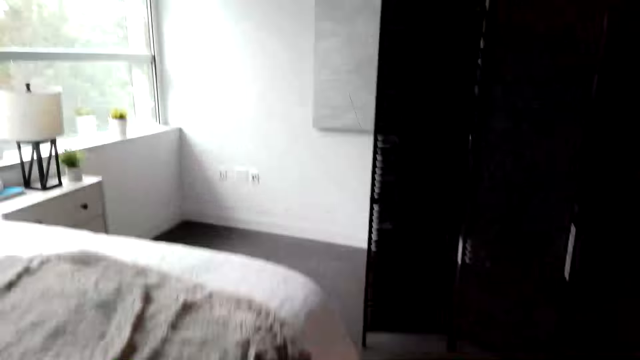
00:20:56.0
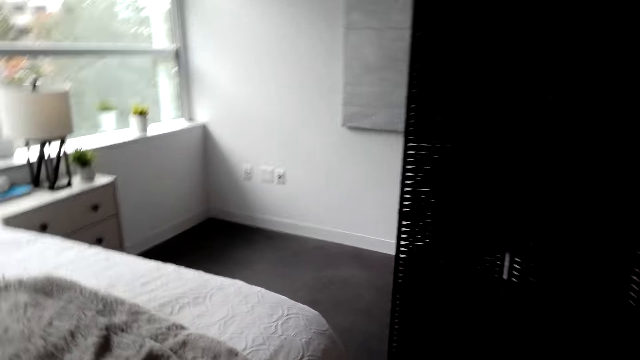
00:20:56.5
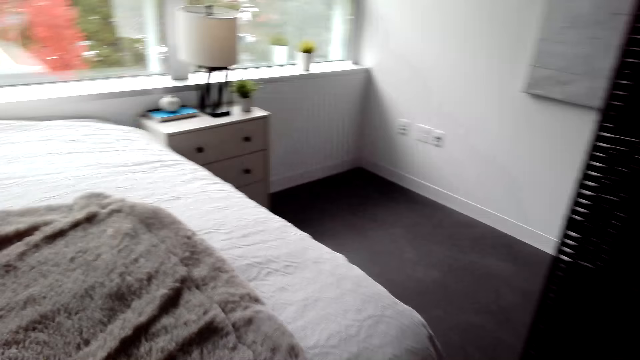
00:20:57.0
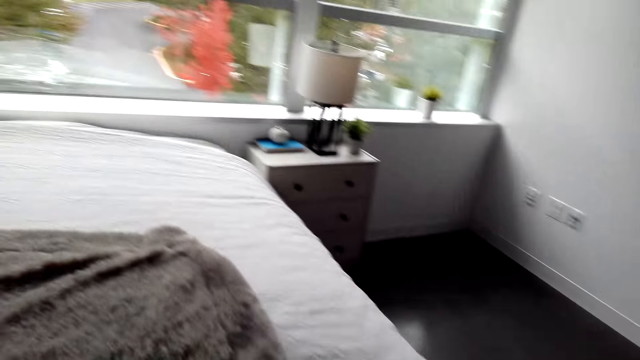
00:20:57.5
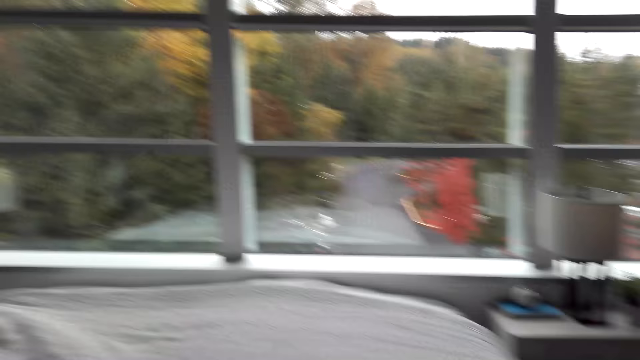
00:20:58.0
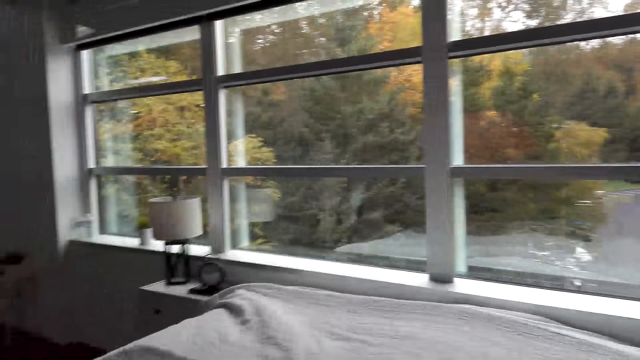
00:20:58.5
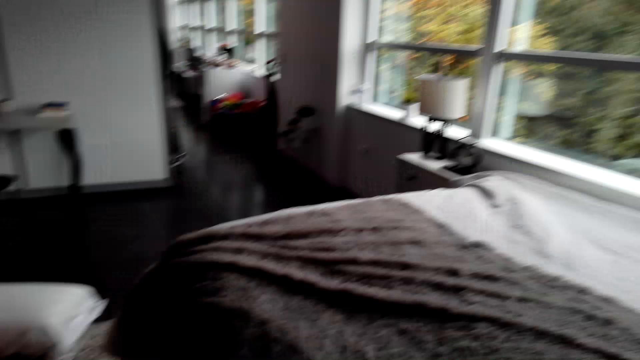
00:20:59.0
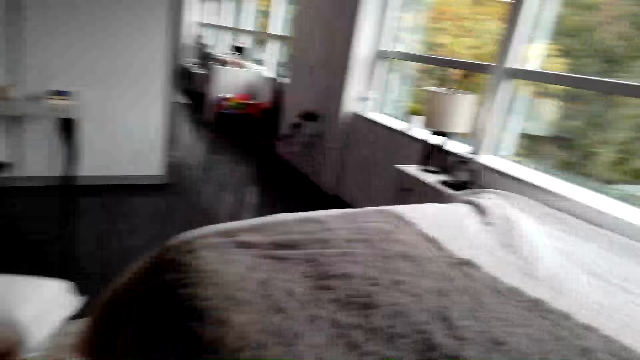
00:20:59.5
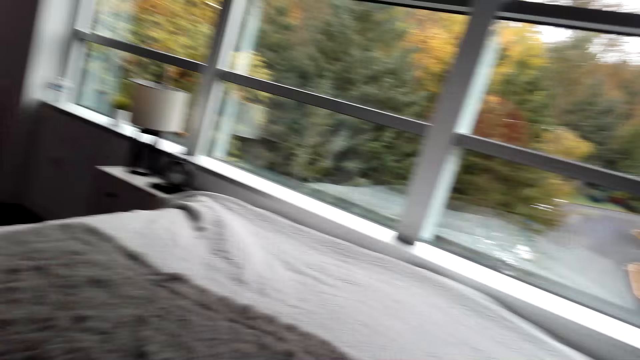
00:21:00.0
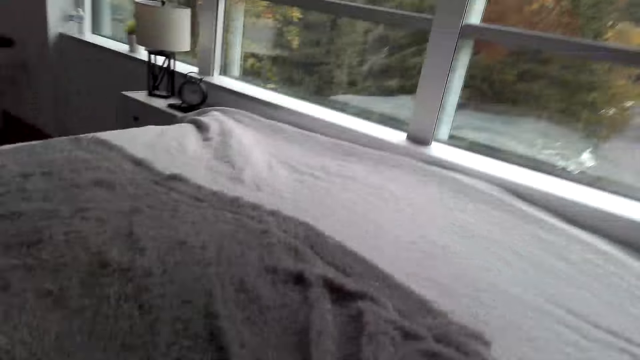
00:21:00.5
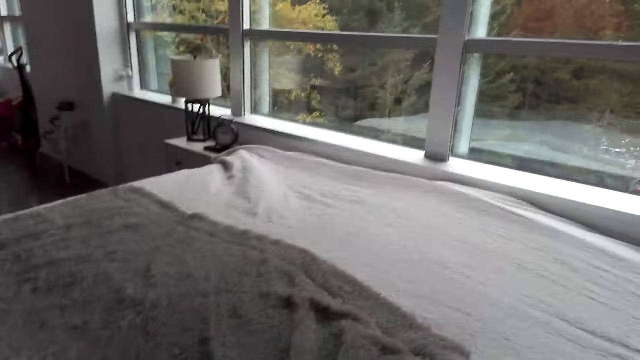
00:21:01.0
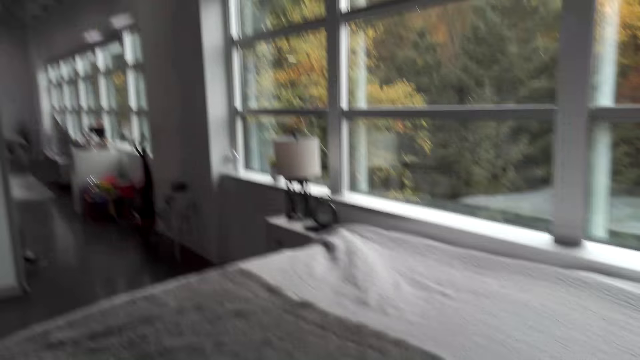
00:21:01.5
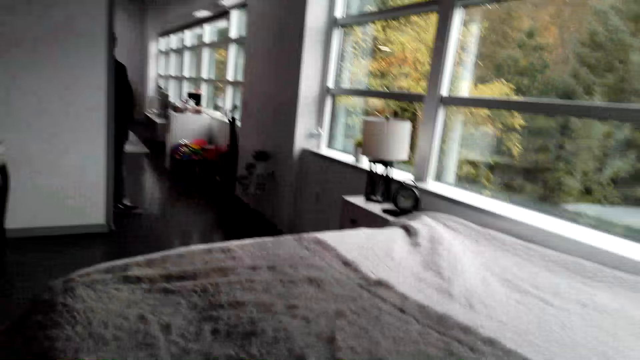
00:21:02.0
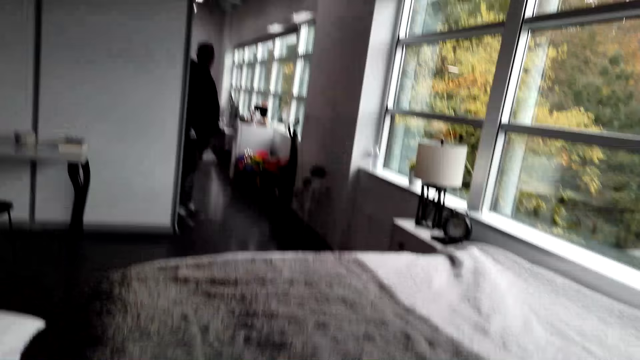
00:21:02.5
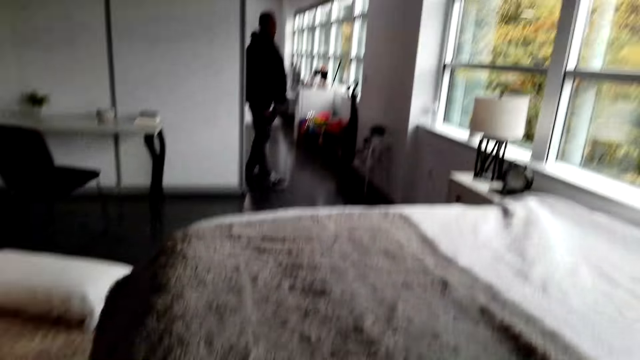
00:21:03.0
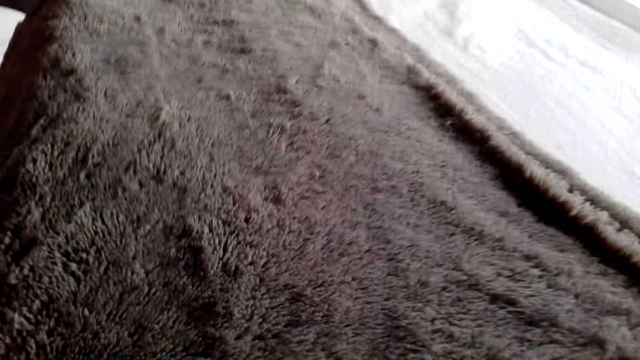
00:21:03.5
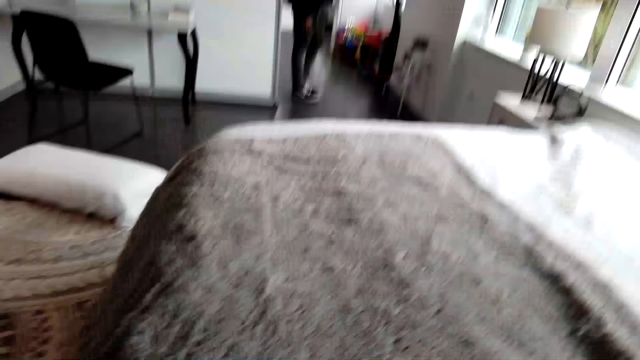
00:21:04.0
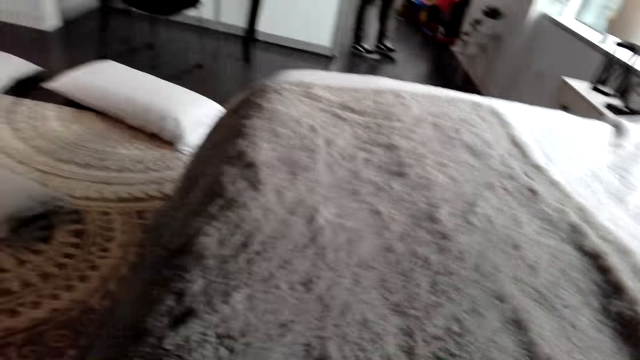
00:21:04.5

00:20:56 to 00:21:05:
The camera wearer walks to the other side of the bed. They straighten a blanket.

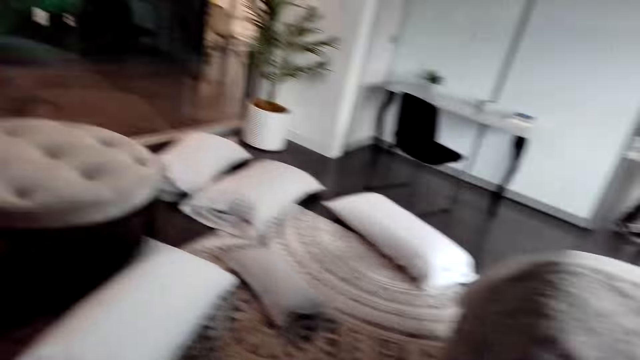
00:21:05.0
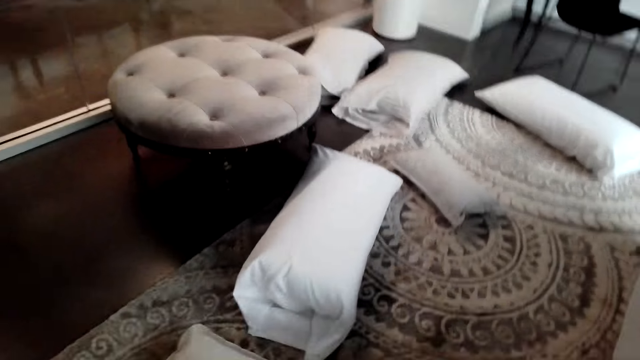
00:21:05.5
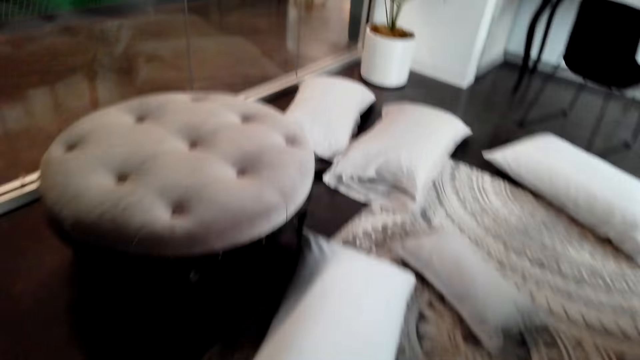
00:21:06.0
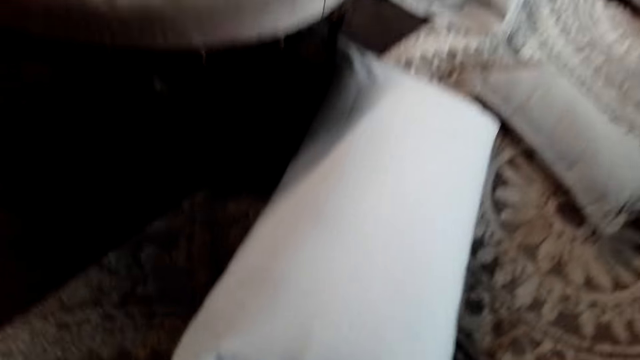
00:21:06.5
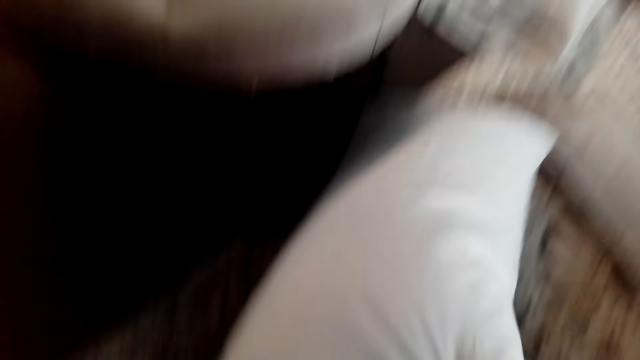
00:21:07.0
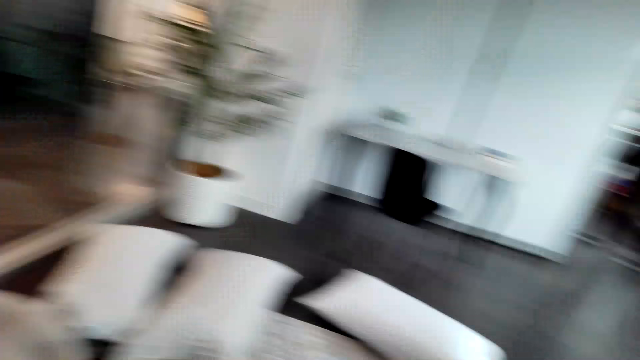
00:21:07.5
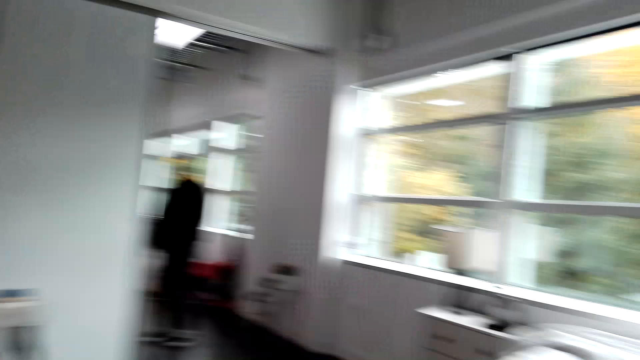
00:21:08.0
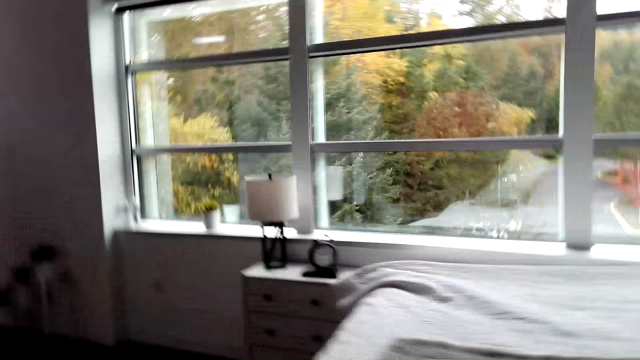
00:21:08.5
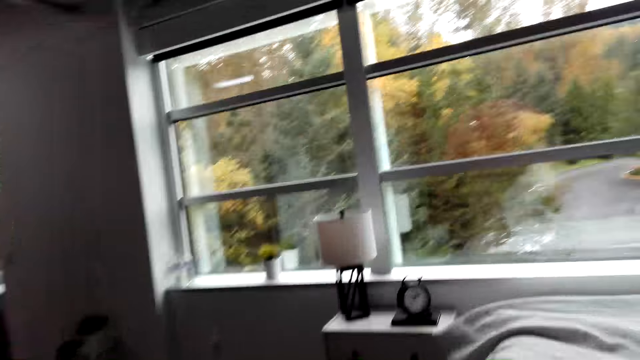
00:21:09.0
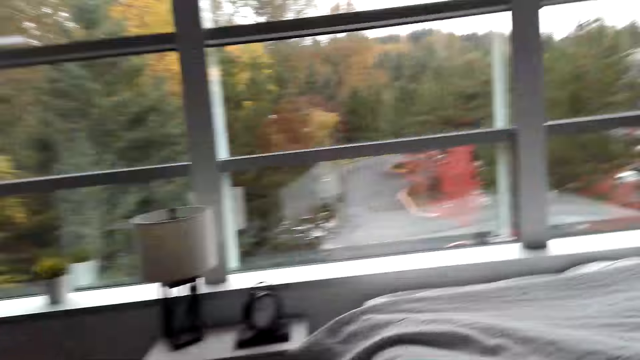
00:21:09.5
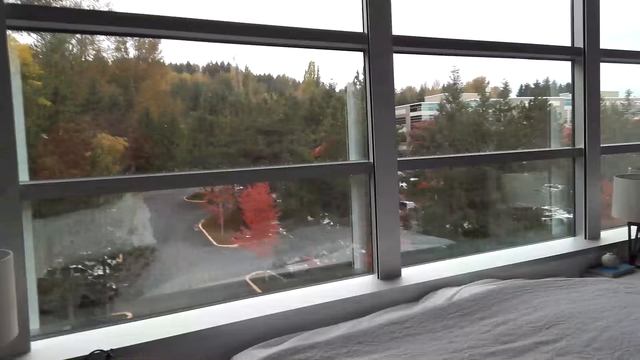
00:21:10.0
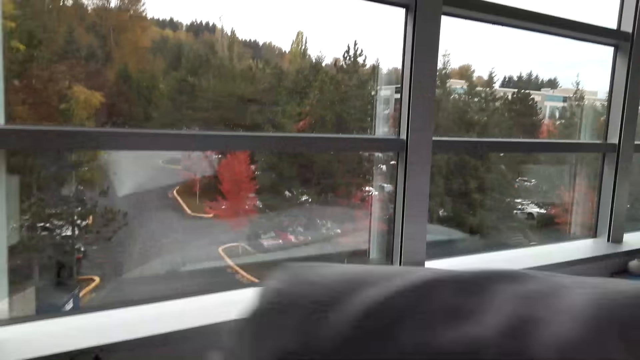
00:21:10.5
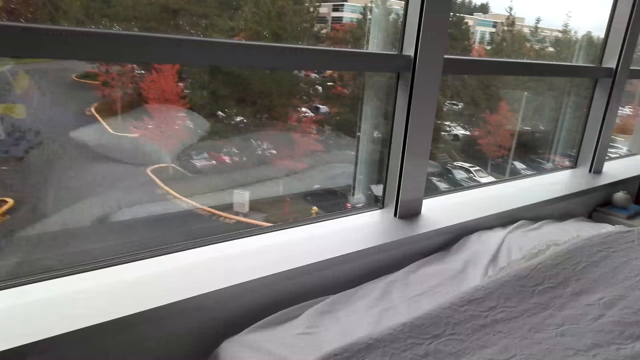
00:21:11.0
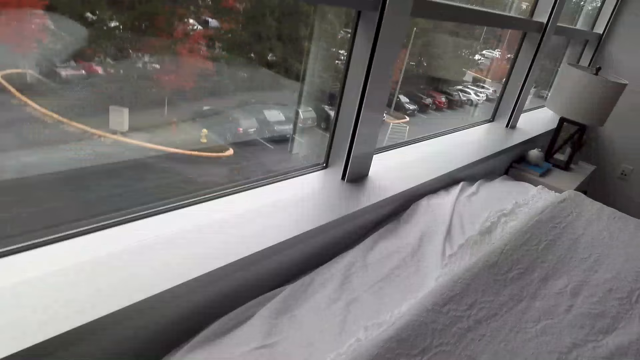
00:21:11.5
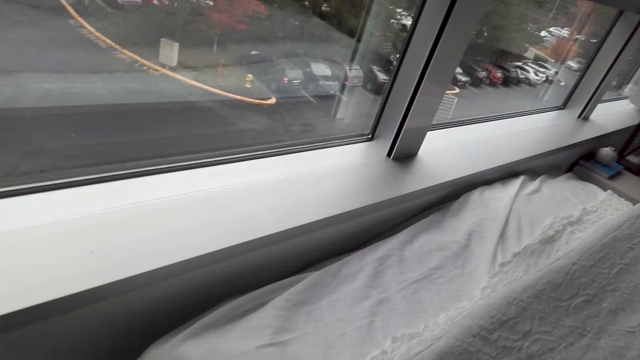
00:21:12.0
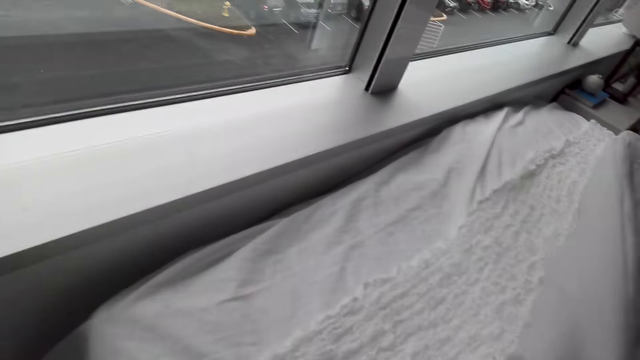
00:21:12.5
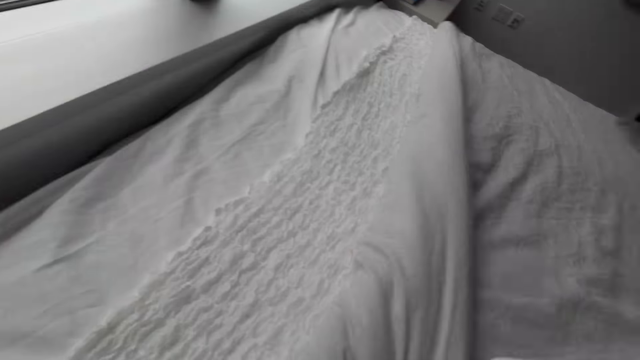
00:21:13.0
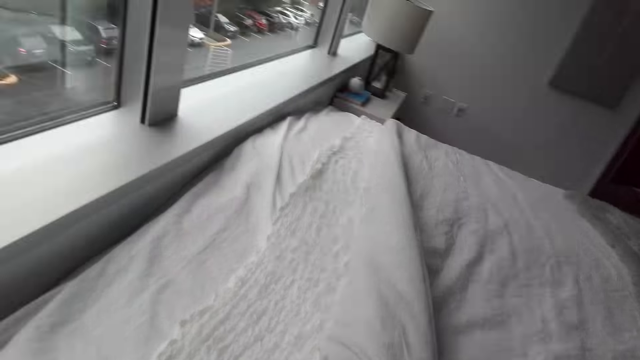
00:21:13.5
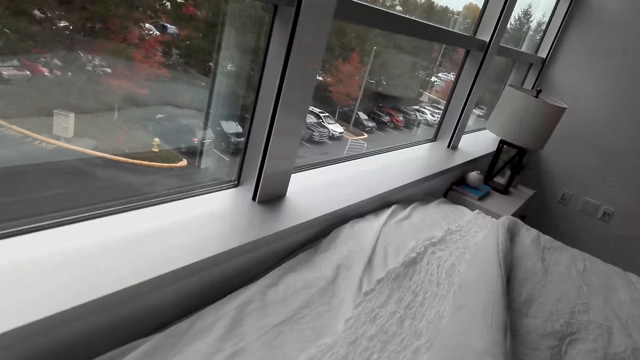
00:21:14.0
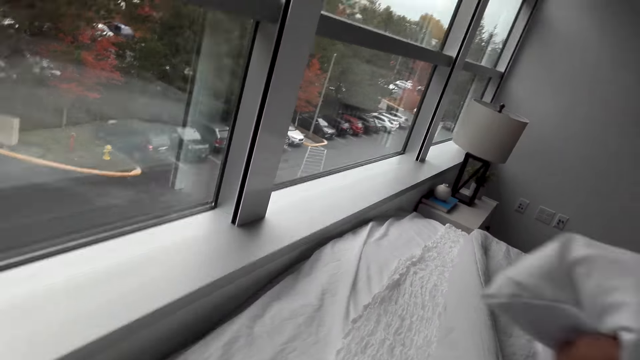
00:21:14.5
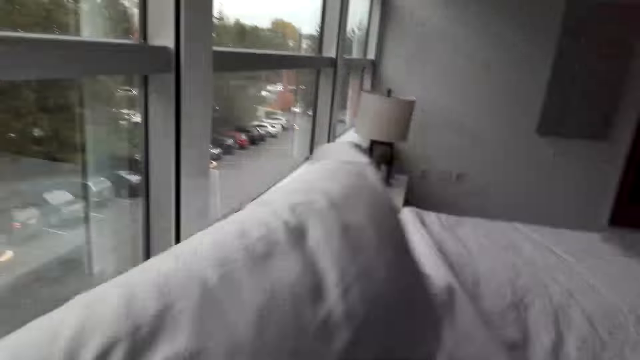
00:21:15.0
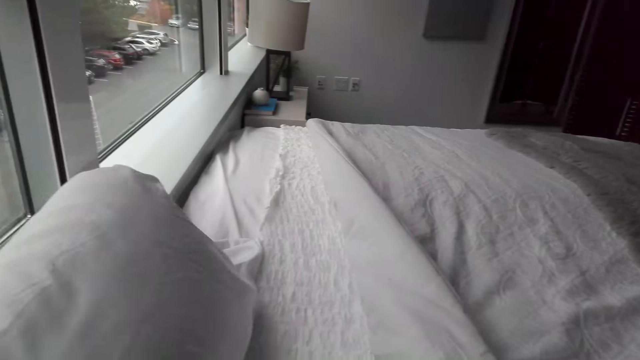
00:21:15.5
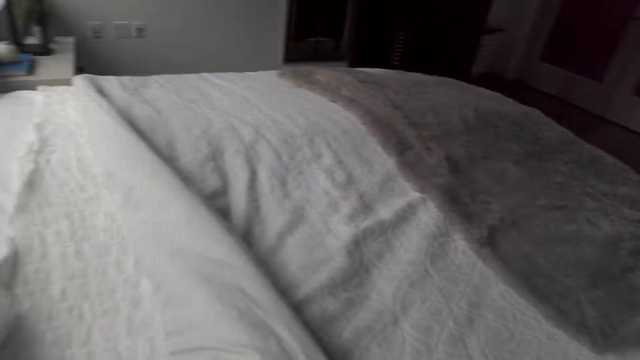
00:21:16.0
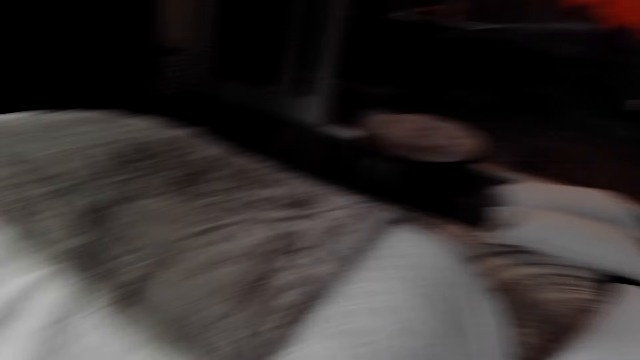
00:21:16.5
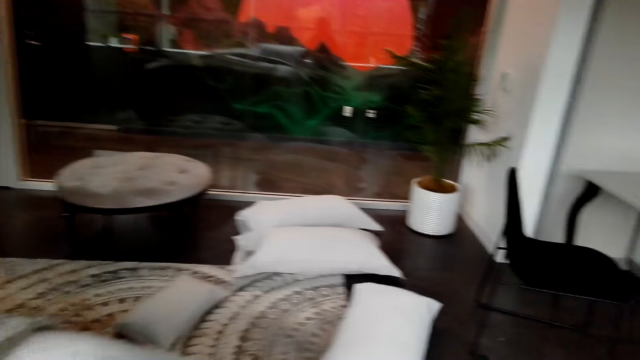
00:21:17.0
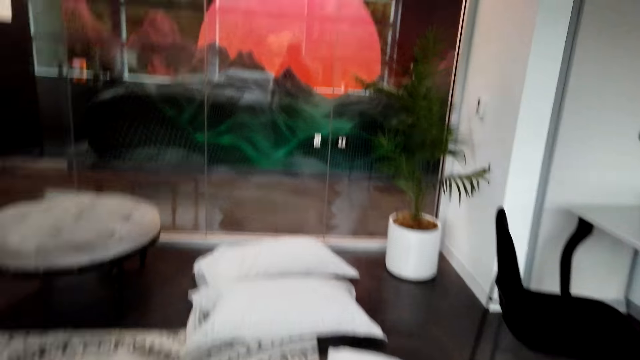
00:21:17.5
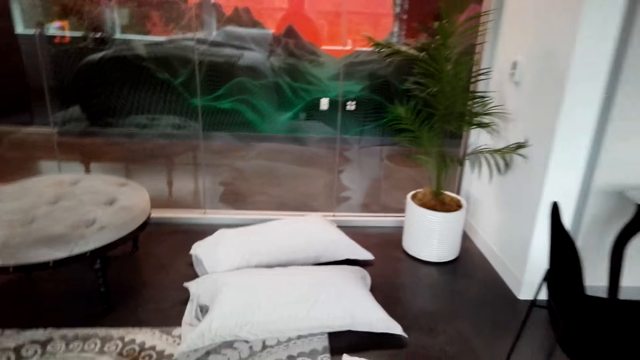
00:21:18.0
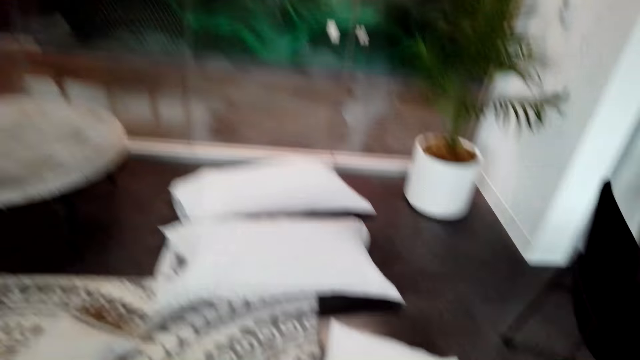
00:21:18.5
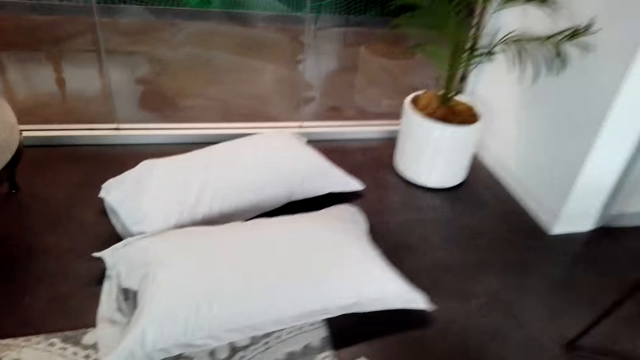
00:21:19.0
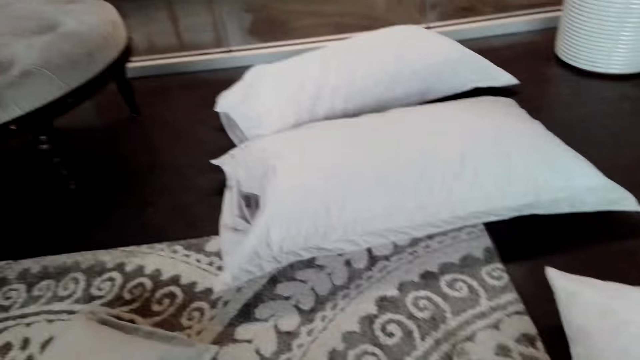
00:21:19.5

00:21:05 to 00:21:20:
The camera wearer moves a pillow. They put down the pillow. They move a blanket. They put down the pillow. They walk to the other side of the bed. They watch the background.
